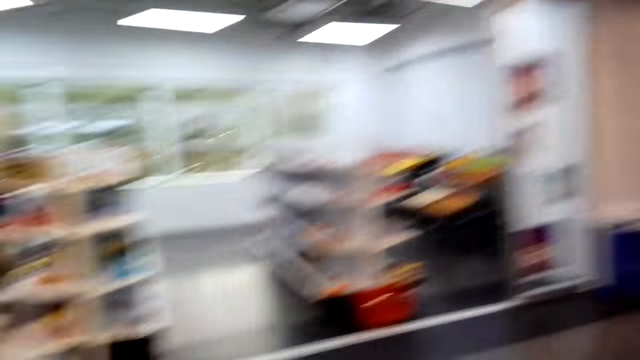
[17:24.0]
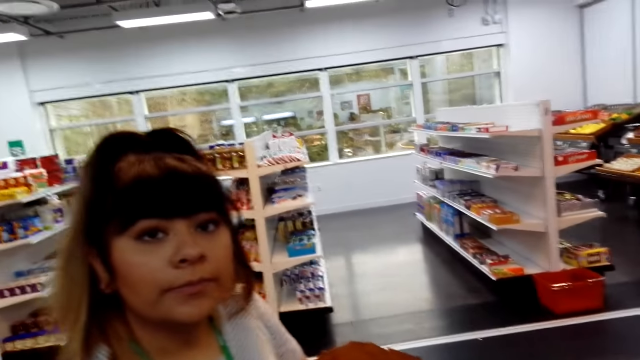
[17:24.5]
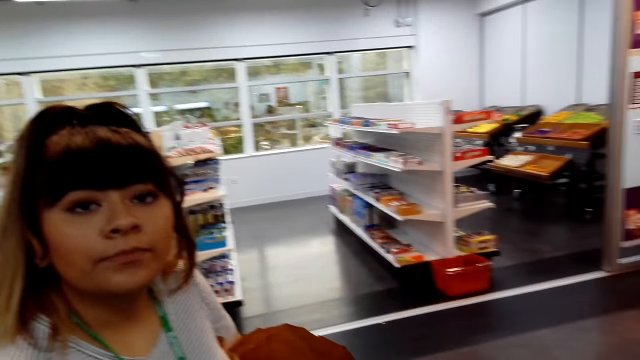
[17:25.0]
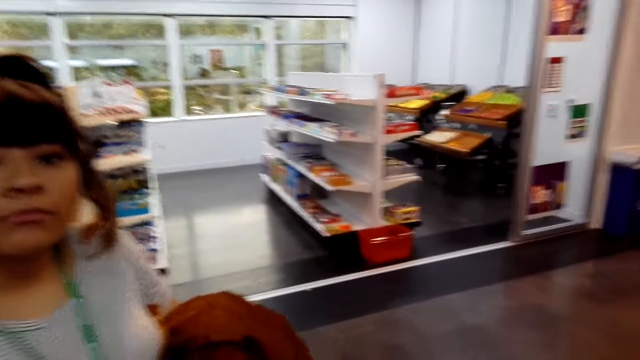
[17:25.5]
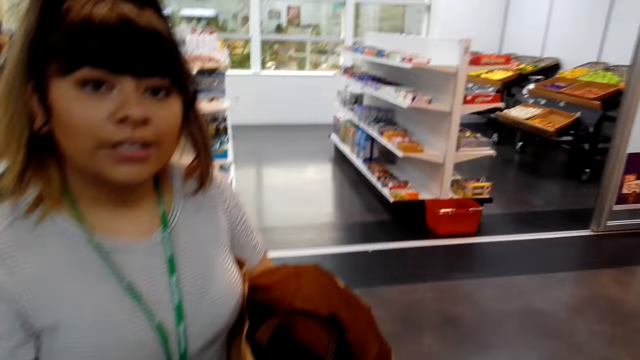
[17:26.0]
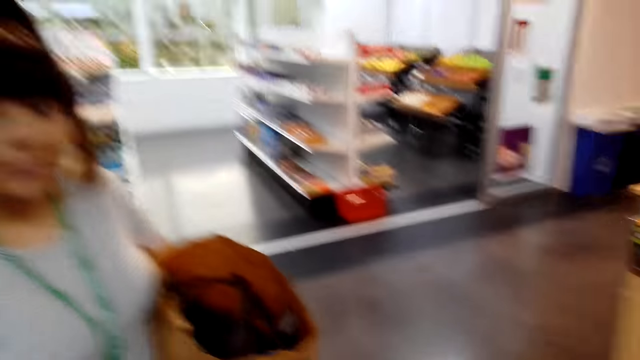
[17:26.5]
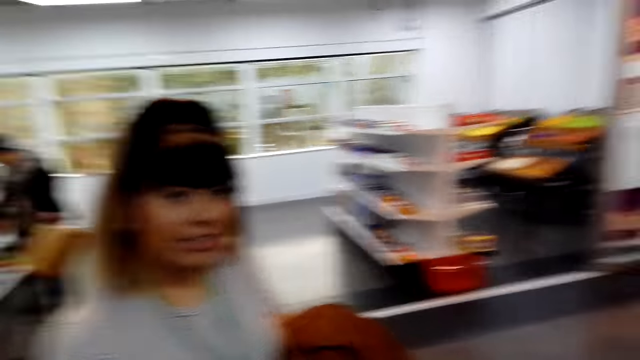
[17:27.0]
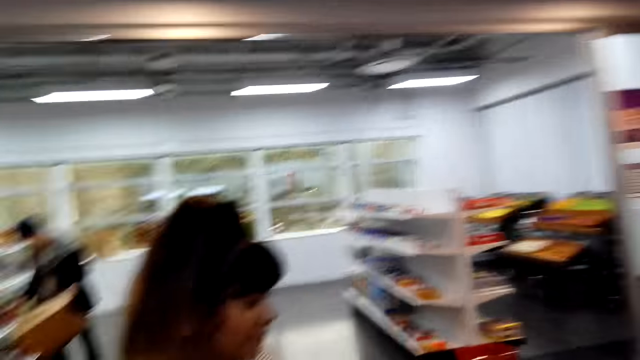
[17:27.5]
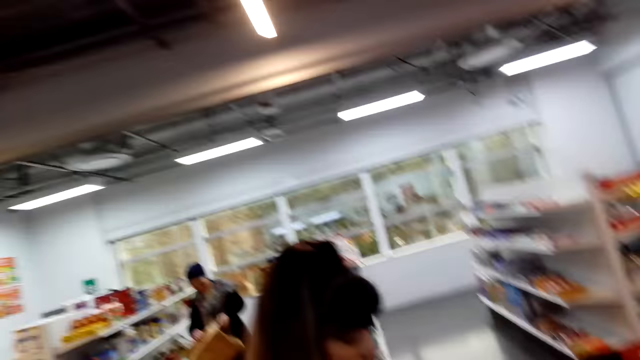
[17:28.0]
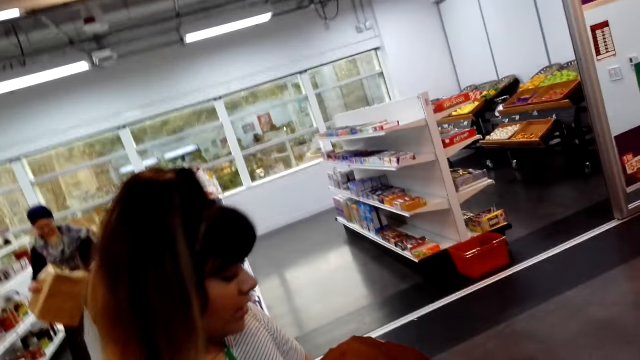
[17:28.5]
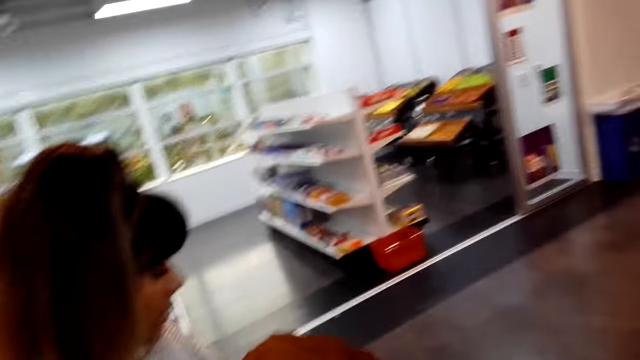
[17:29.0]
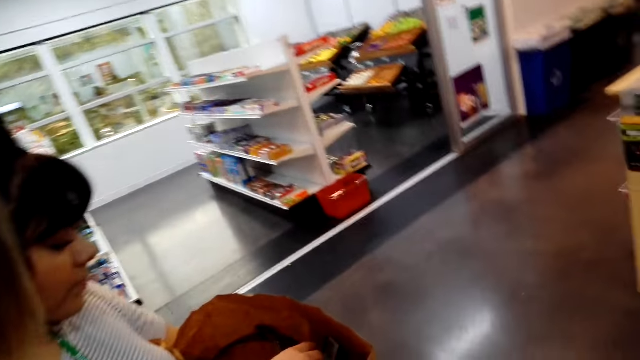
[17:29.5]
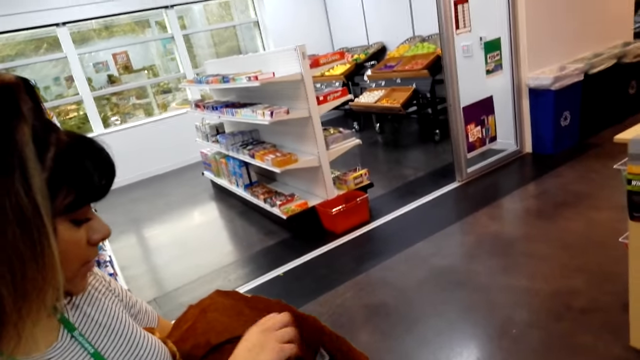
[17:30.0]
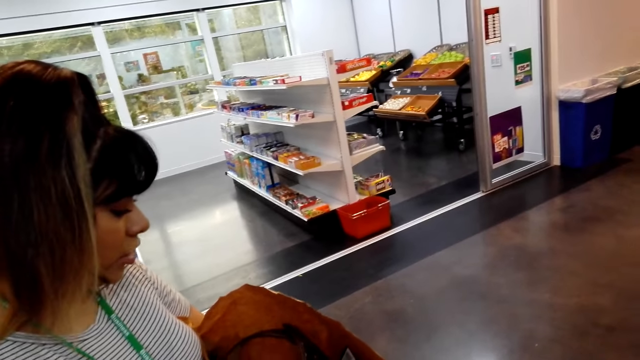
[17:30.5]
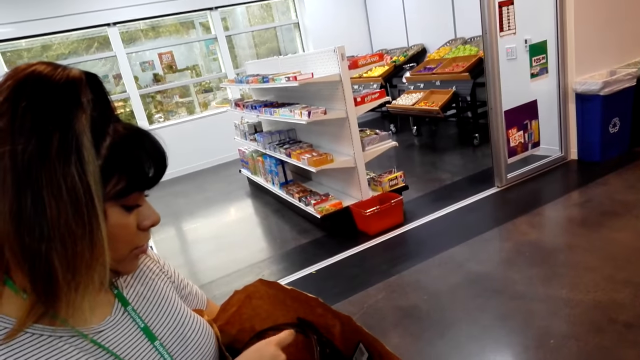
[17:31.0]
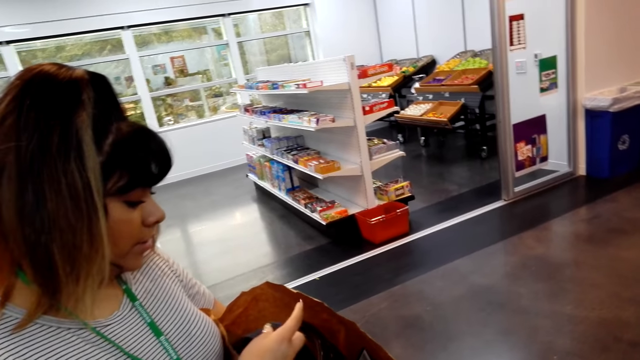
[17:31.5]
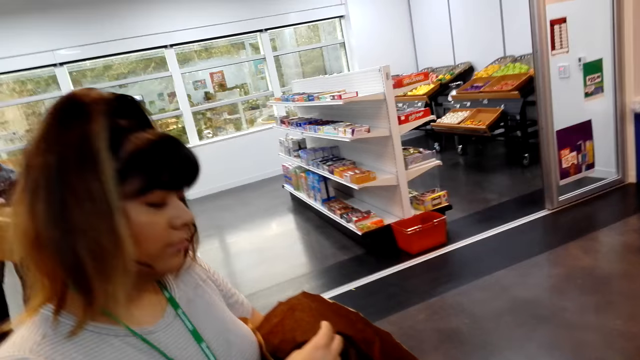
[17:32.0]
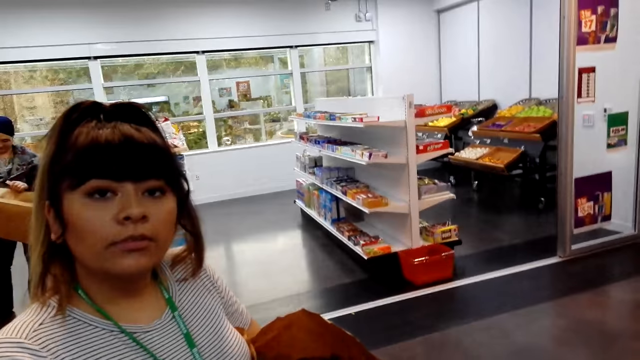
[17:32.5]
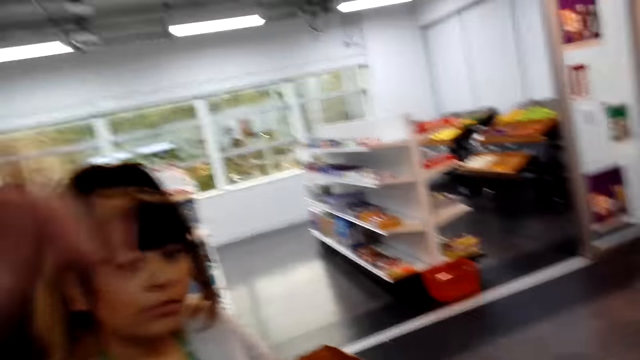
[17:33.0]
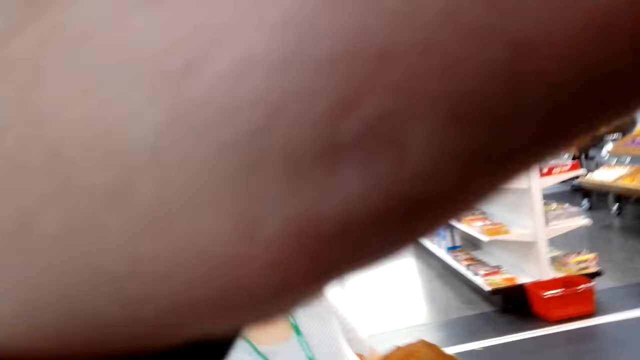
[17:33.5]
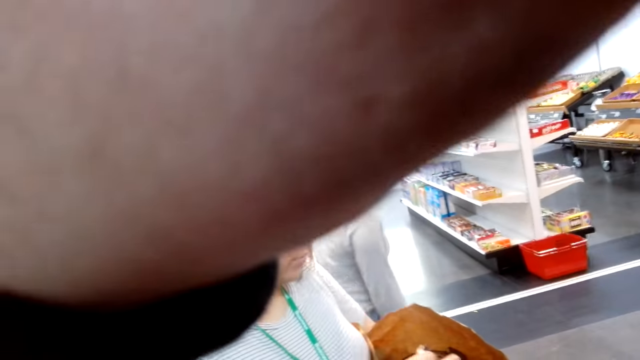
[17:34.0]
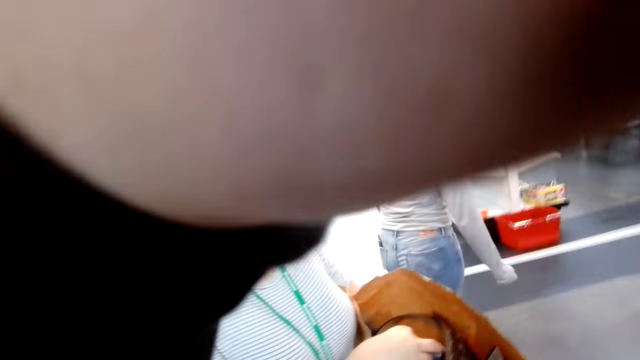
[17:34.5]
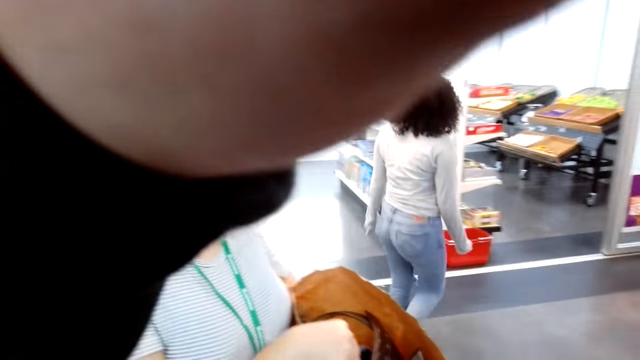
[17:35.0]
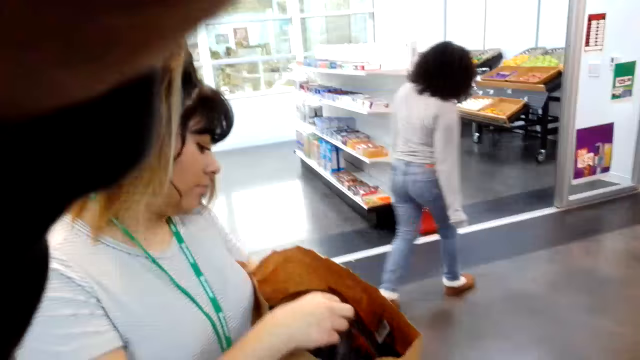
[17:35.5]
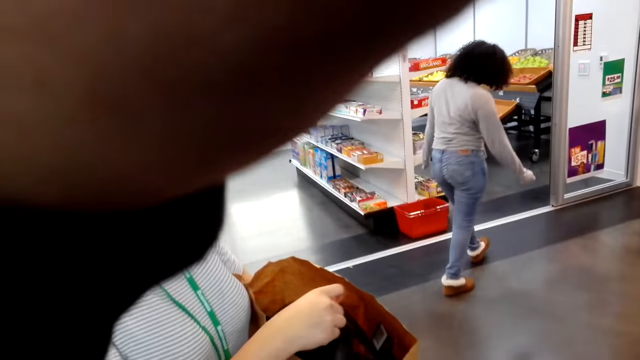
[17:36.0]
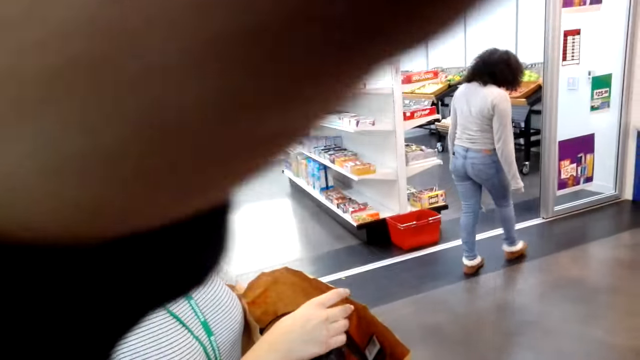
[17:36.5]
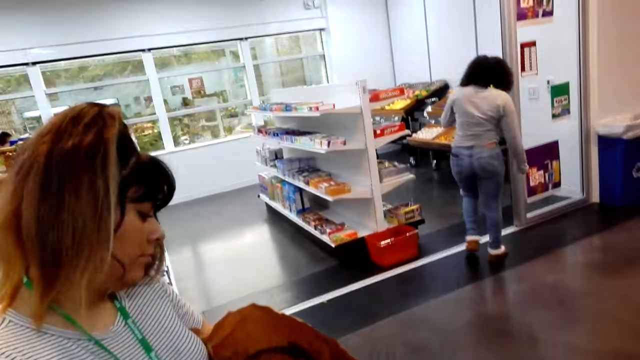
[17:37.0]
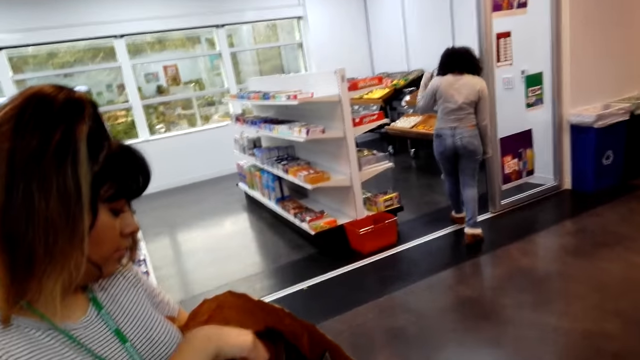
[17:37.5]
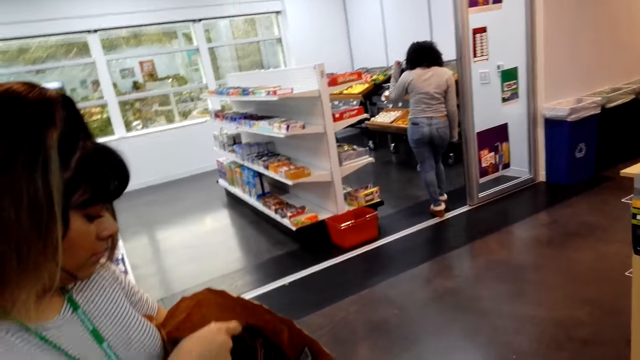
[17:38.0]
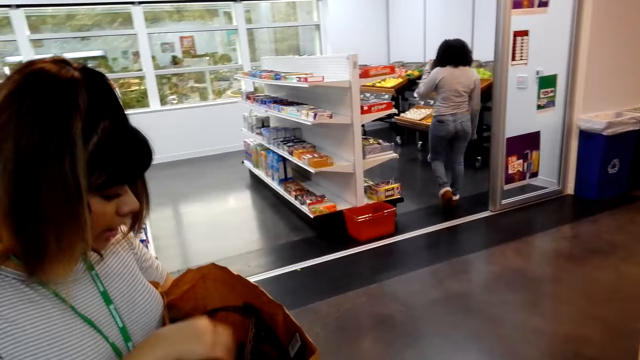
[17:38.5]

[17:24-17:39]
A person interacts with the camera wearer. The person holds items in the bag. The camera wearer adjusts the camera. Another person walks in the room.

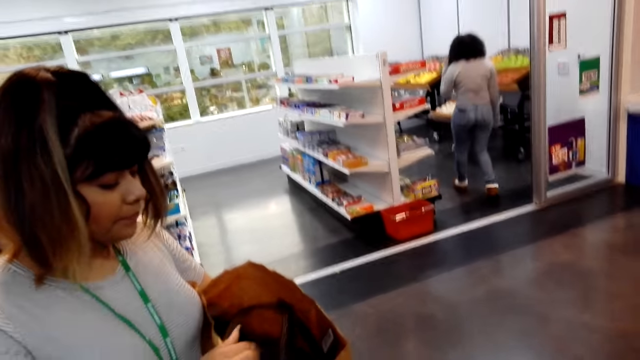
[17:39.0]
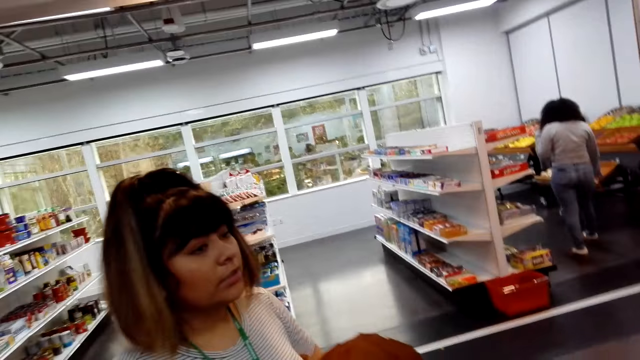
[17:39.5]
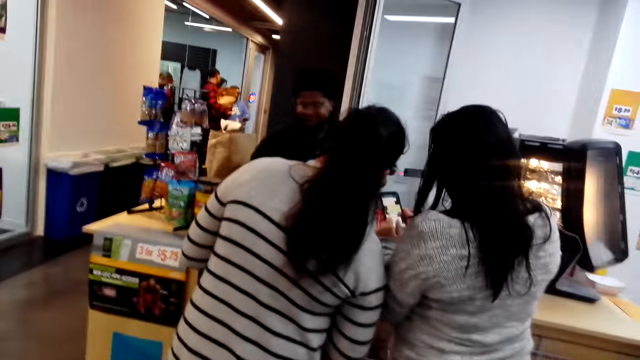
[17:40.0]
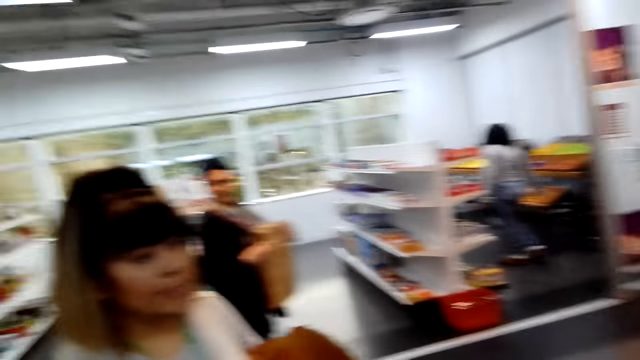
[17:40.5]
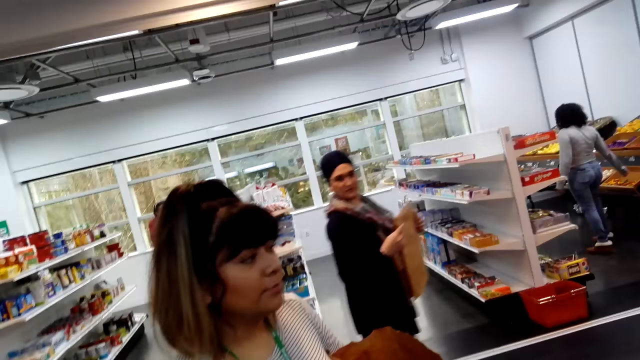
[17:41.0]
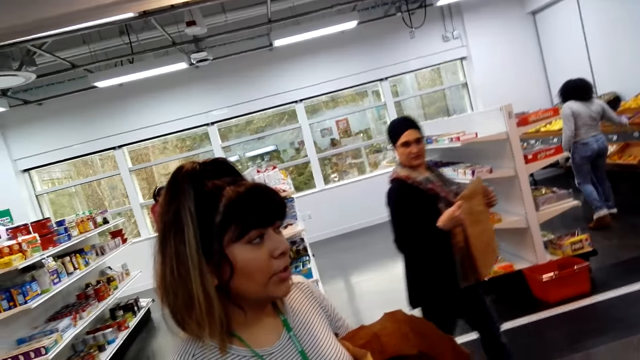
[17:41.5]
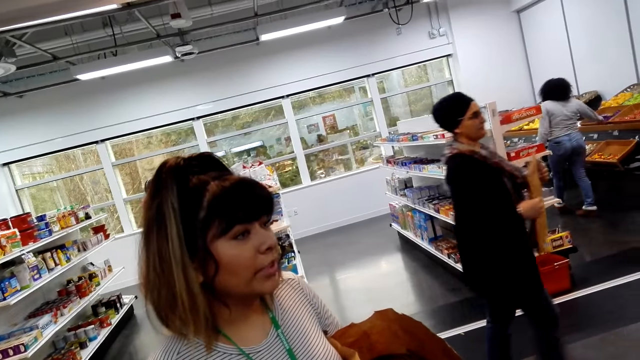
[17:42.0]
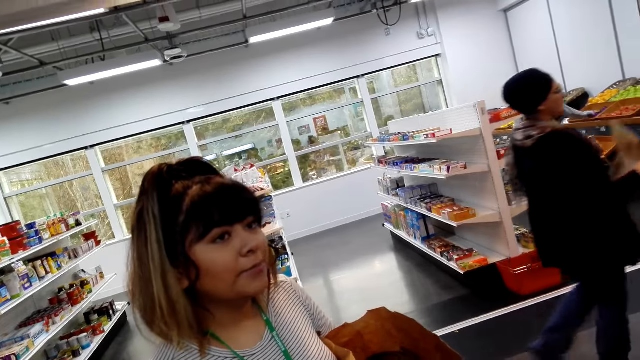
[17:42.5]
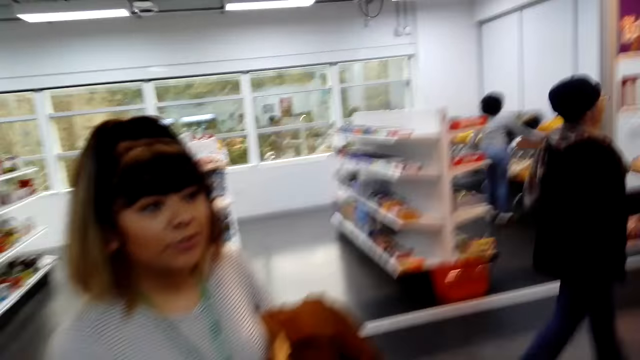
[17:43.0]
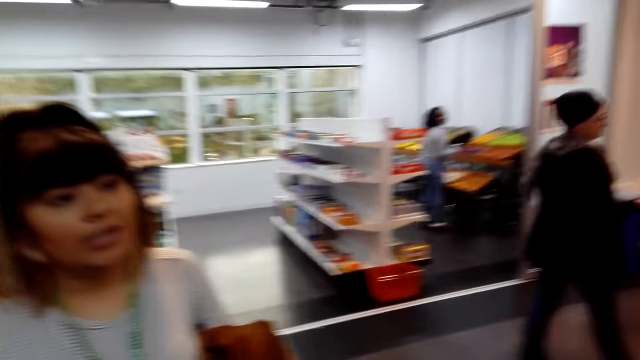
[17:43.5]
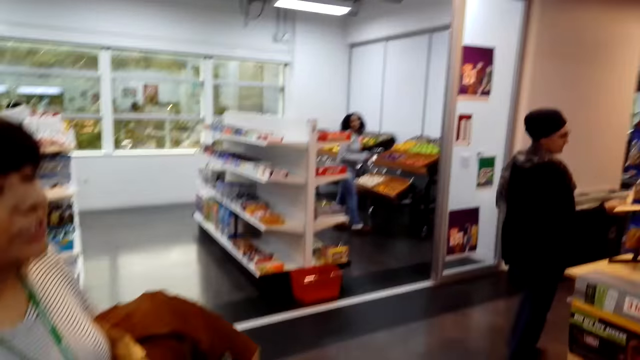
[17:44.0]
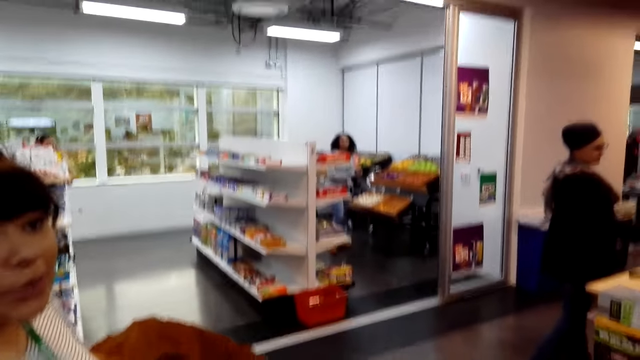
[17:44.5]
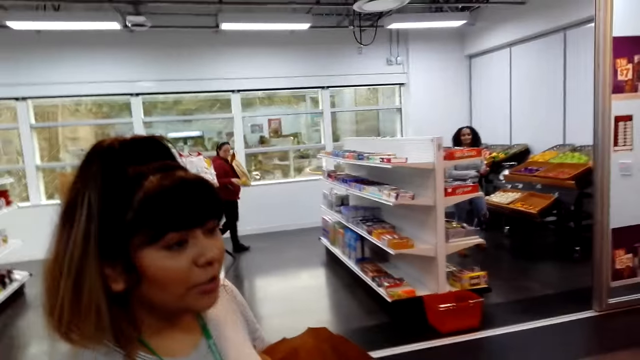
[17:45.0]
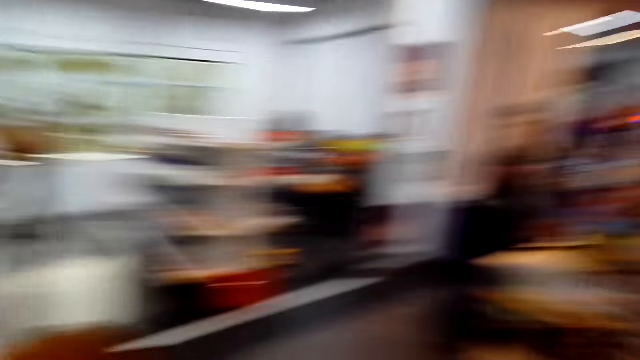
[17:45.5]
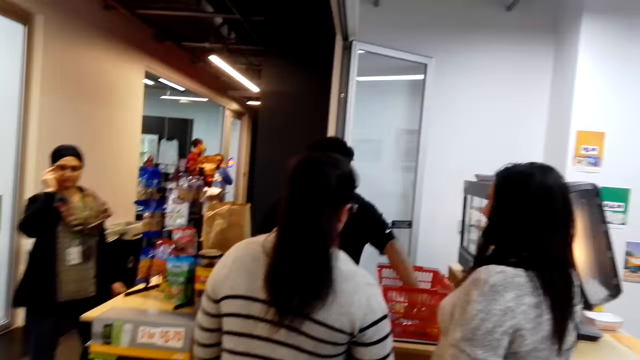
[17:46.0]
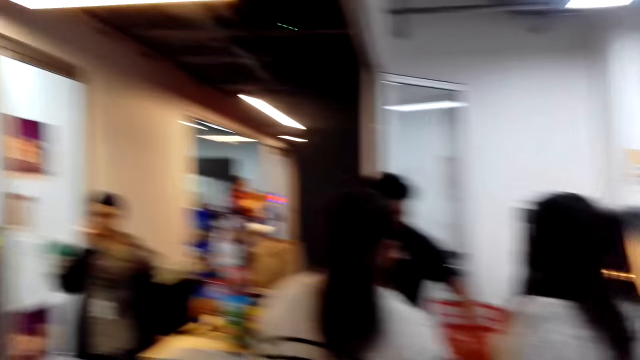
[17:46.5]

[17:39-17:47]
A person walks in the room. Another person picks up an item on the tray.
